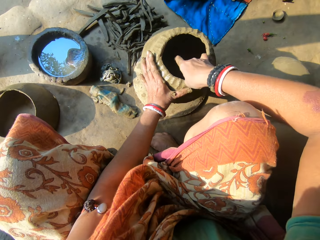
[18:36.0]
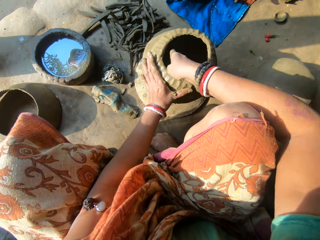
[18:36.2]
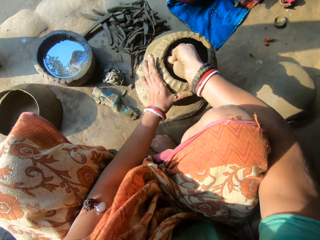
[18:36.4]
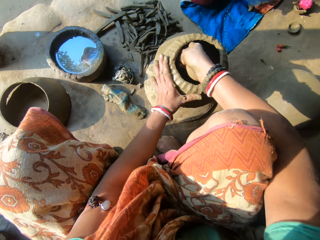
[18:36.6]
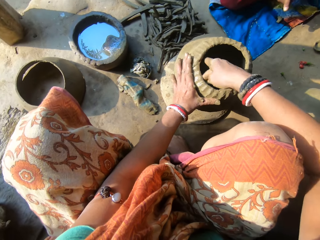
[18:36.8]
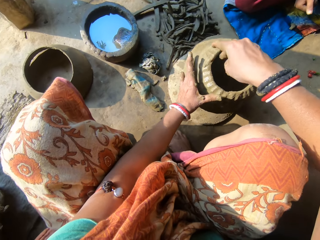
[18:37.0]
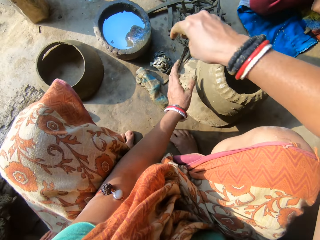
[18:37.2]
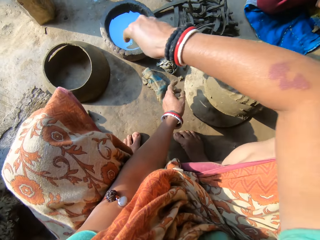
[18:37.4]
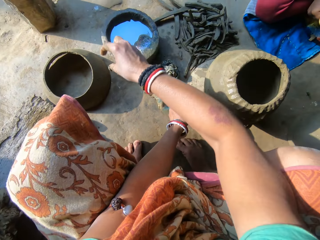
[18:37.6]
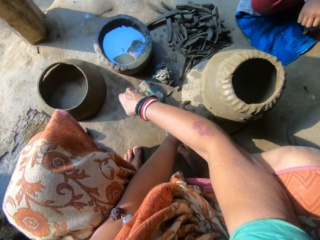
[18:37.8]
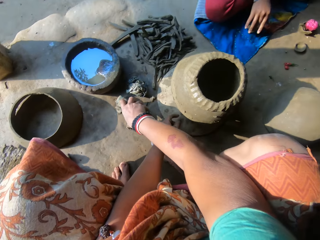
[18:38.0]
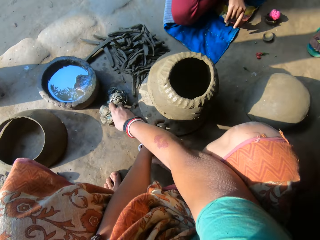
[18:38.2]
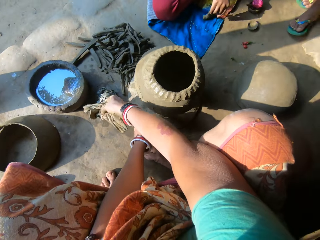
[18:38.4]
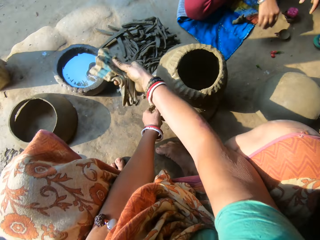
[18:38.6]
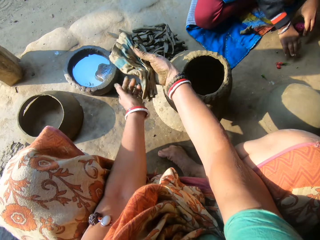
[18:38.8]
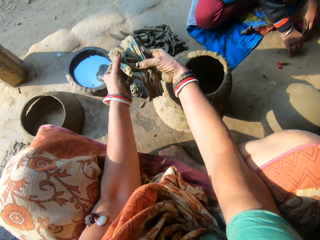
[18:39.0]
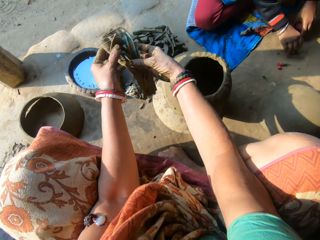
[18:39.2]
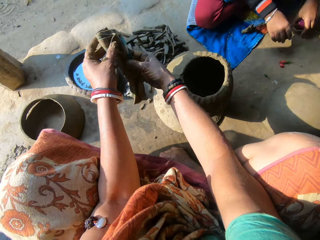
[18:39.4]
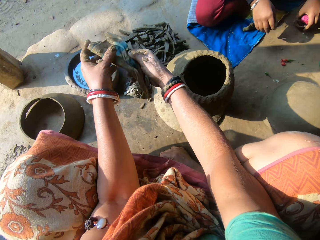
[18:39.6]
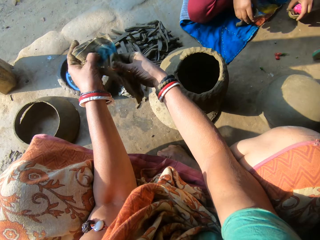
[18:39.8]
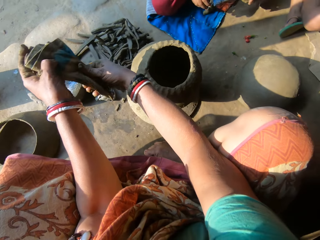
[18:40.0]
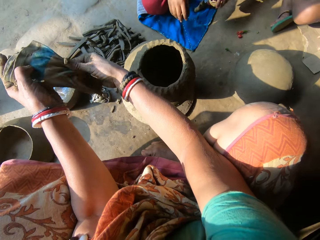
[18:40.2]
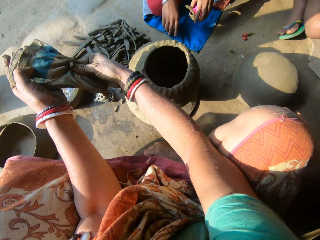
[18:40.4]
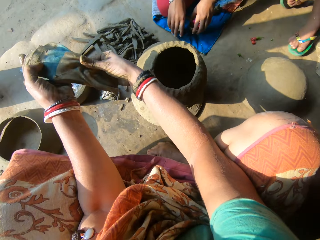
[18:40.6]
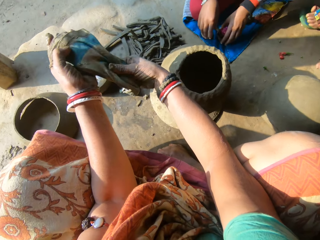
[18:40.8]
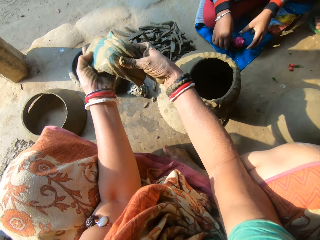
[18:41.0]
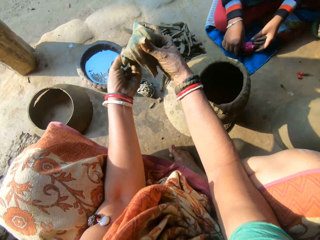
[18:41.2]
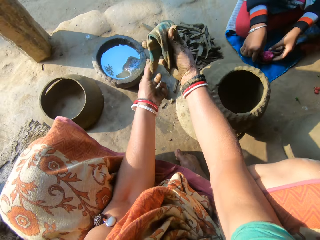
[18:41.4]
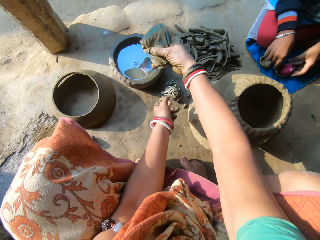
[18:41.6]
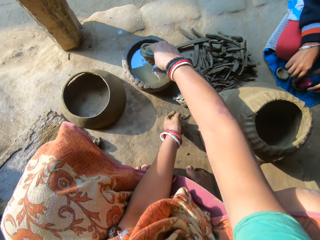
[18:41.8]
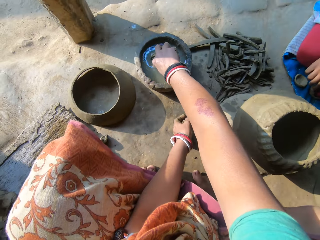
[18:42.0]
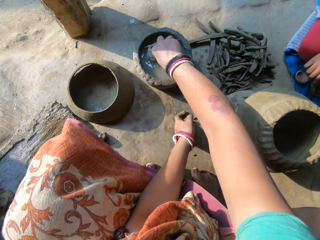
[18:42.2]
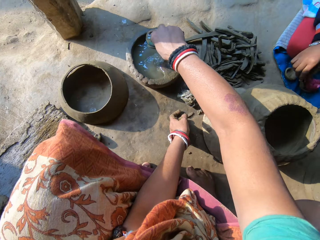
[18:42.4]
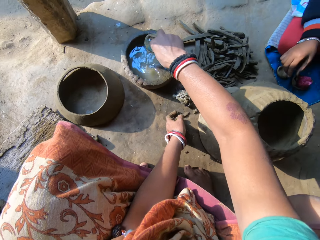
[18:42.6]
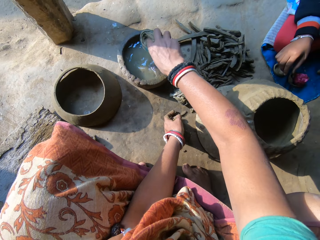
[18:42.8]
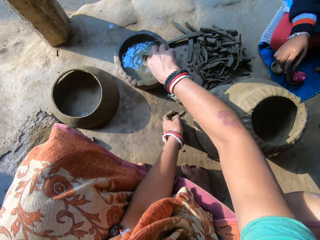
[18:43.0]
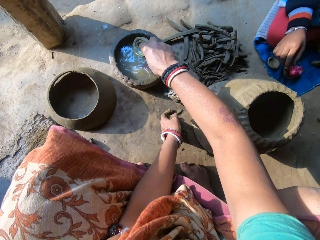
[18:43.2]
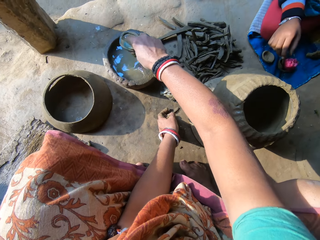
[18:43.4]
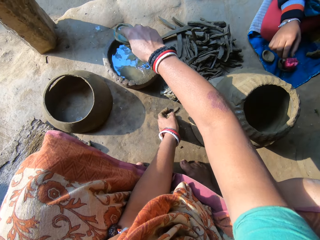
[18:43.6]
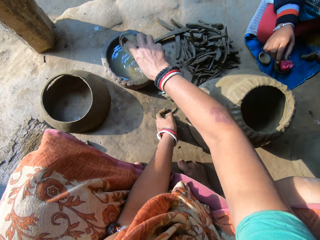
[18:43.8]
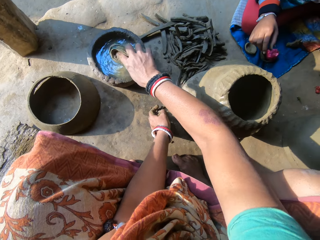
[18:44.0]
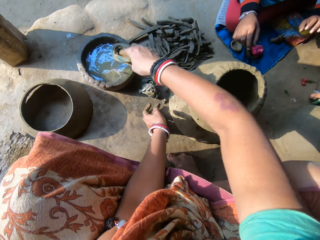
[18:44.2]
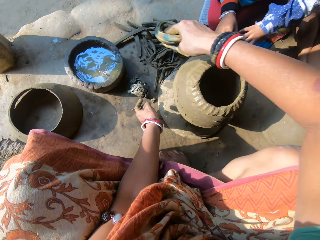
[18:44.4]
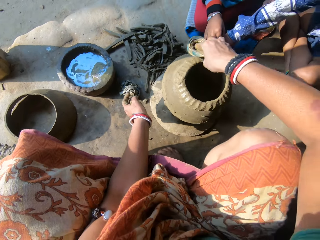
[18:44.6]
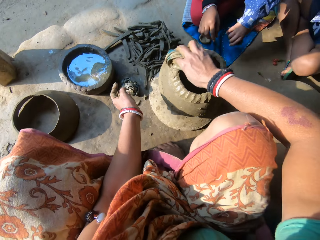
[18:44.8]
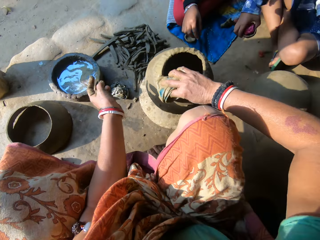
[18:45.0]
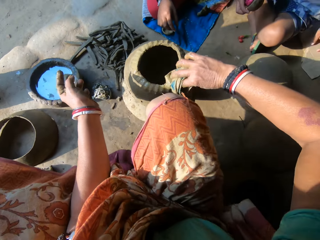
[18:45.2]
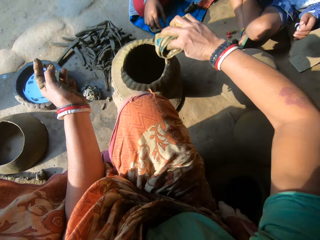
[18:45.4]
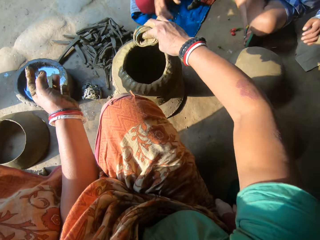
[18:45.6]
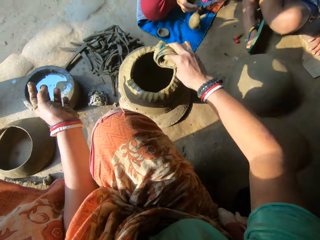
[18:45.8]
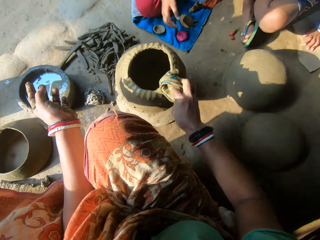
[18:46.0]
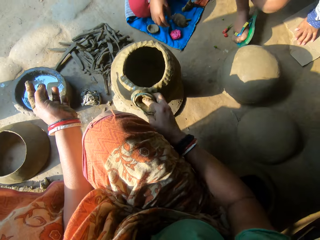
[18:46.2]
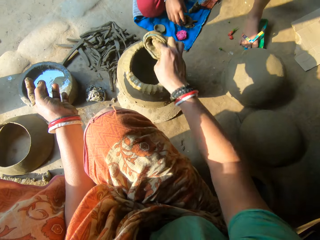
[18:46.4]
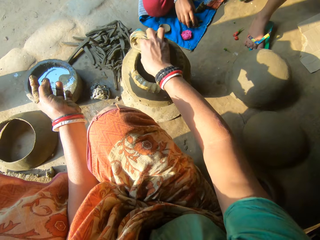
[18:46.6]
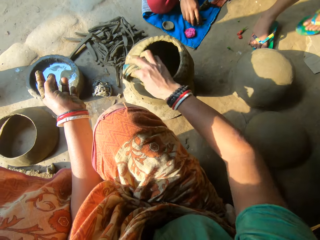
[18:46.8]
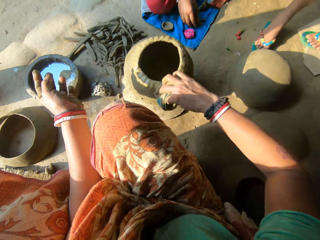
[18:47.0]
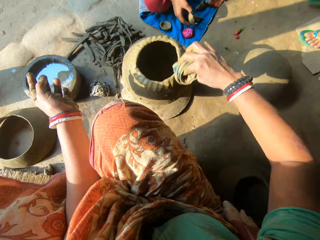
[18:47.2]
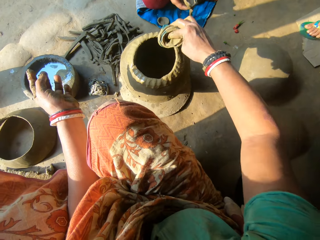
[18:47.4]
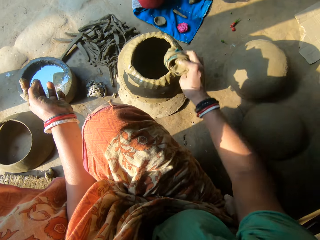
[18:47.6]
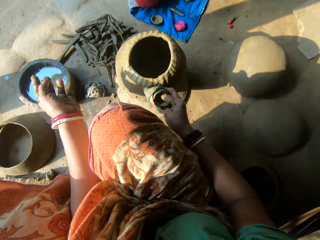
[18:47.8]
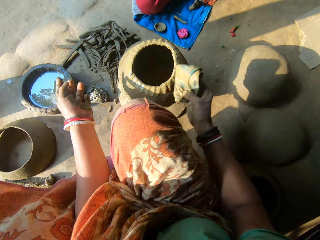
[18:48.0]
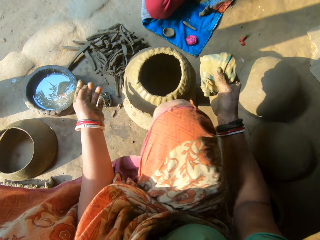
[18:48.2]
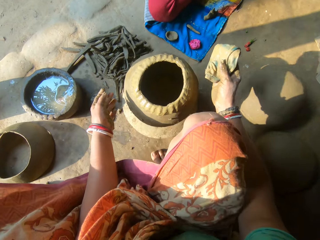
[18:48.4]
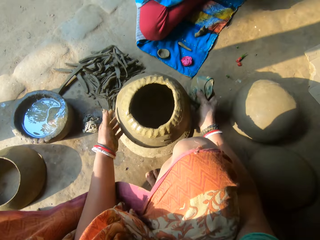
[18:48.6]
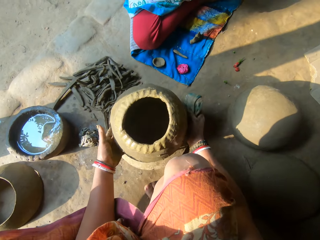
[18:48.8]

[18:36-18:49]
A person sits near another person. The other person drops the clay. The camera wearer picks up a rag or cloth from the floor with her right hand. The other person picks up the clay models. The camera wearer unfolds the cloth and wipes her finger with the cloth. The other person places the clay models on the floor. The camera wearer folds the cloth and dips the rag in a bowl of water with her right hand. The first person picks up the clay model. The camera wearer smoothens the clay pot with the cloth. She cleans the pot with the rag in her right hand. The first person walks at the verandah. The camera wearer interacts with a boy.

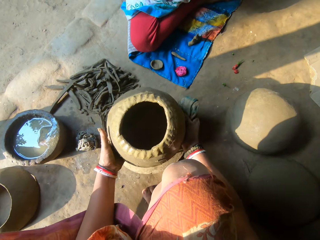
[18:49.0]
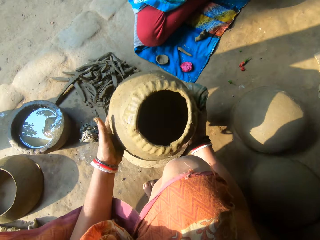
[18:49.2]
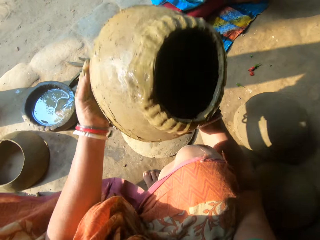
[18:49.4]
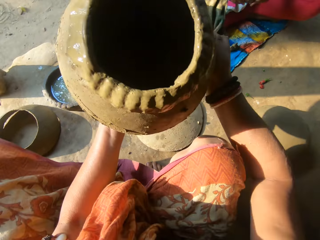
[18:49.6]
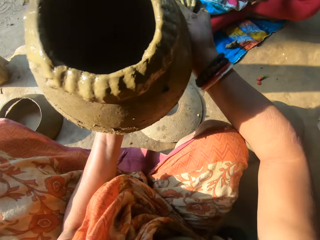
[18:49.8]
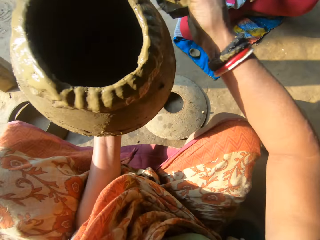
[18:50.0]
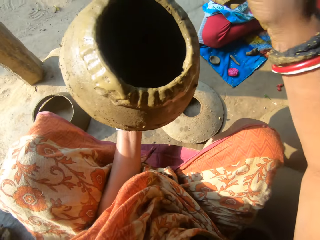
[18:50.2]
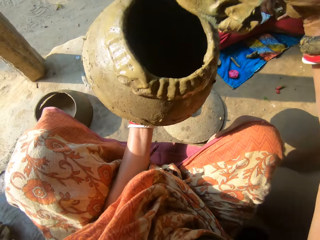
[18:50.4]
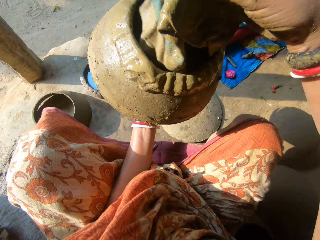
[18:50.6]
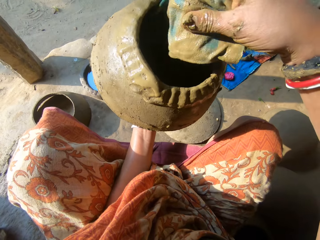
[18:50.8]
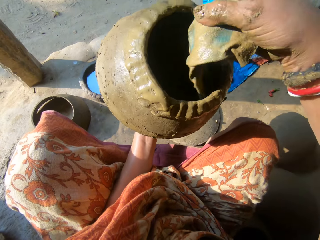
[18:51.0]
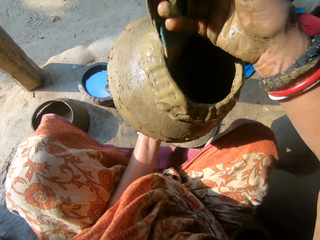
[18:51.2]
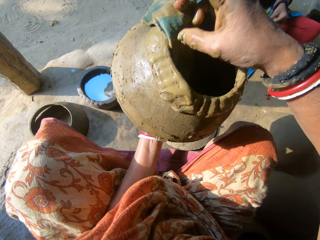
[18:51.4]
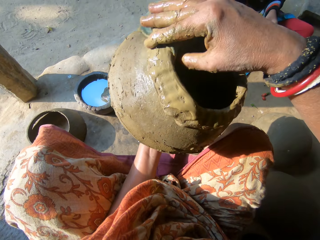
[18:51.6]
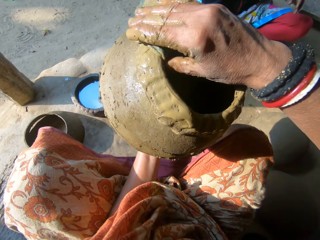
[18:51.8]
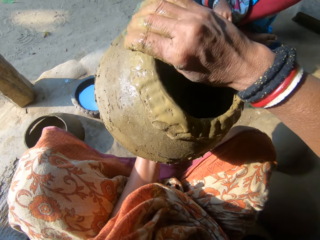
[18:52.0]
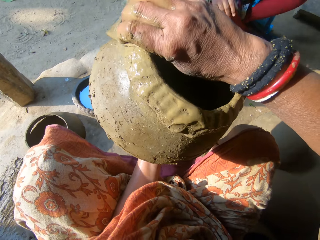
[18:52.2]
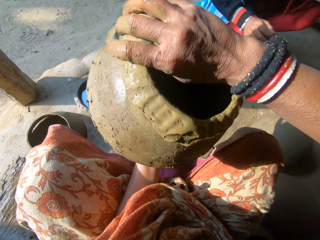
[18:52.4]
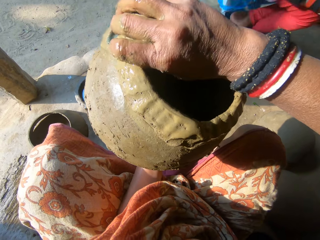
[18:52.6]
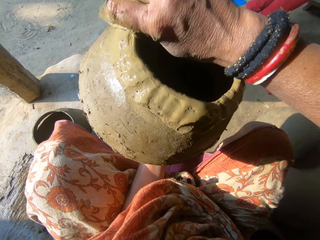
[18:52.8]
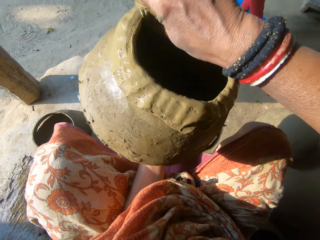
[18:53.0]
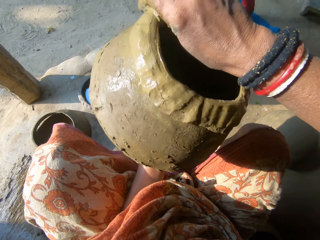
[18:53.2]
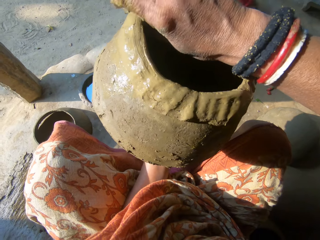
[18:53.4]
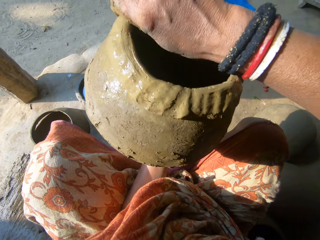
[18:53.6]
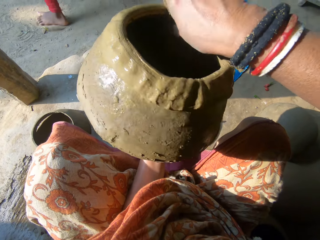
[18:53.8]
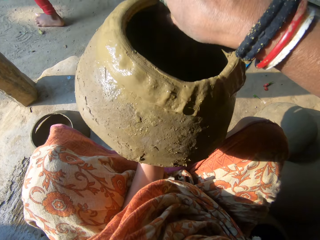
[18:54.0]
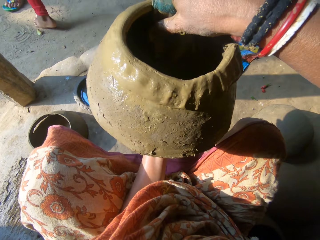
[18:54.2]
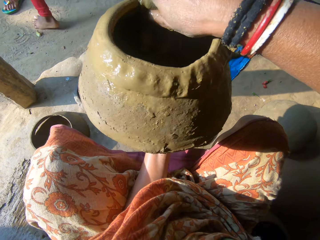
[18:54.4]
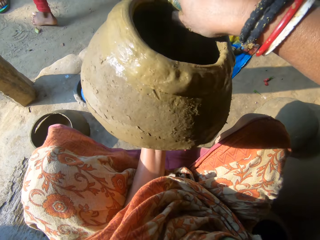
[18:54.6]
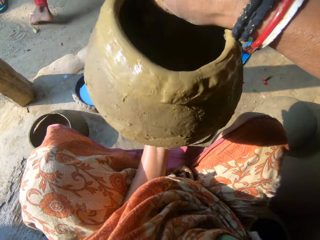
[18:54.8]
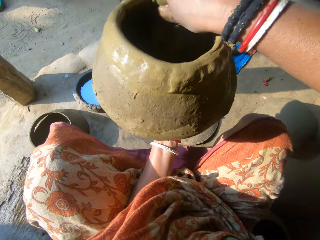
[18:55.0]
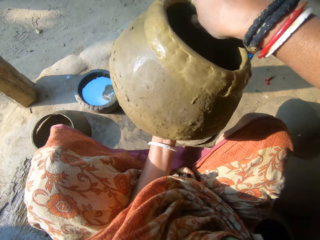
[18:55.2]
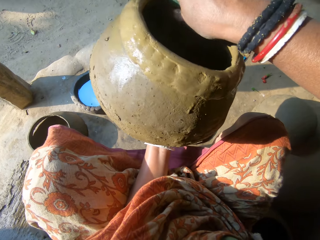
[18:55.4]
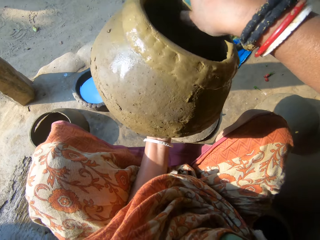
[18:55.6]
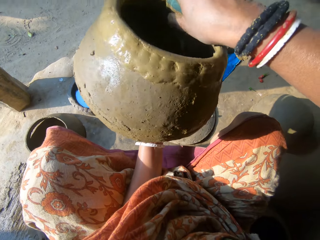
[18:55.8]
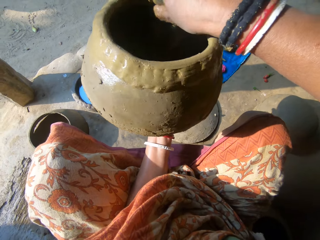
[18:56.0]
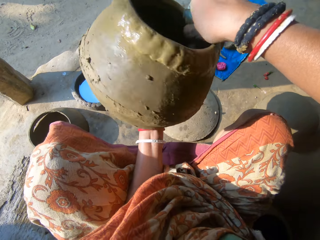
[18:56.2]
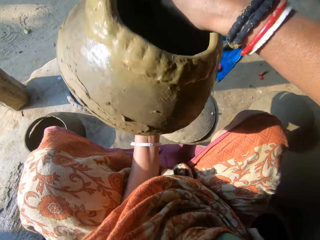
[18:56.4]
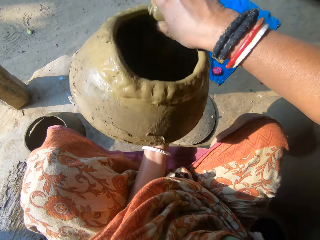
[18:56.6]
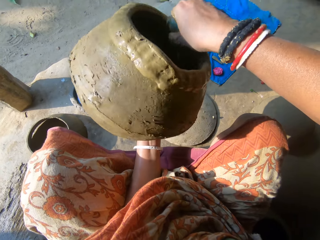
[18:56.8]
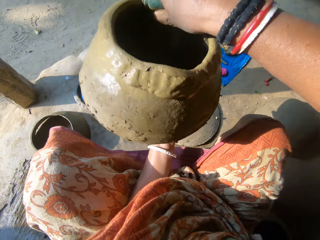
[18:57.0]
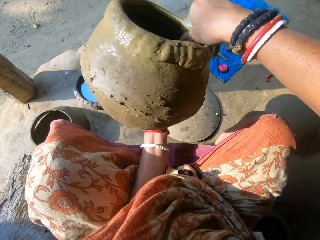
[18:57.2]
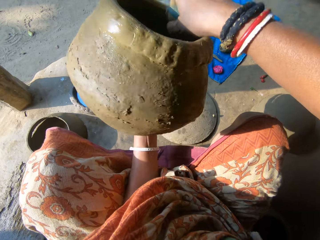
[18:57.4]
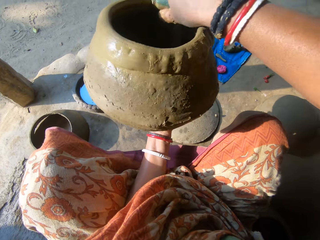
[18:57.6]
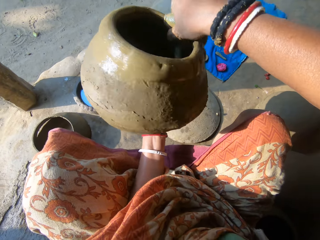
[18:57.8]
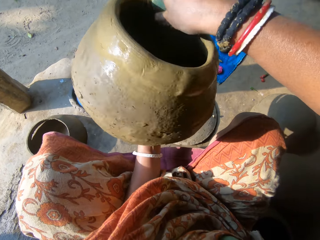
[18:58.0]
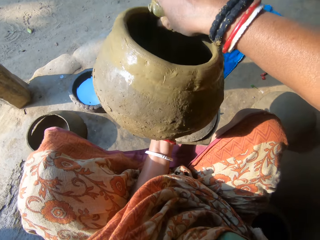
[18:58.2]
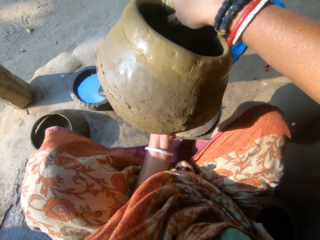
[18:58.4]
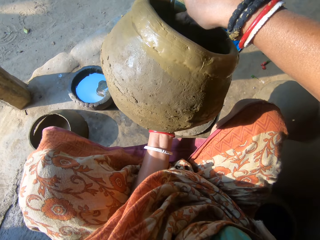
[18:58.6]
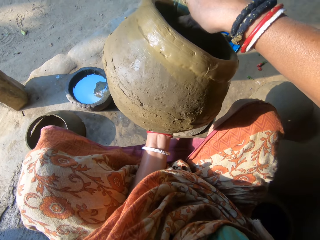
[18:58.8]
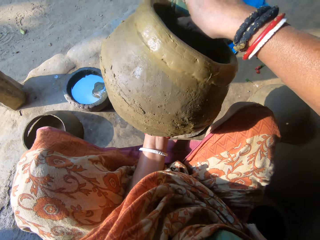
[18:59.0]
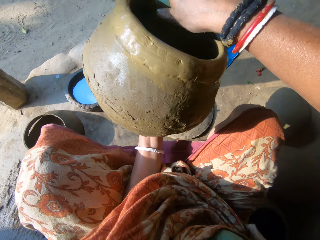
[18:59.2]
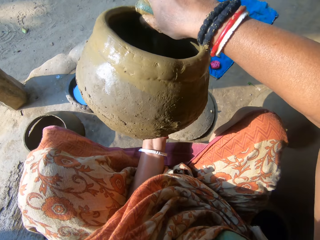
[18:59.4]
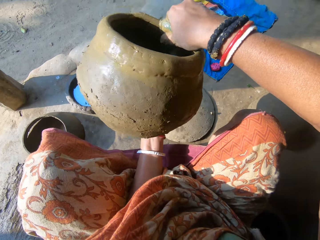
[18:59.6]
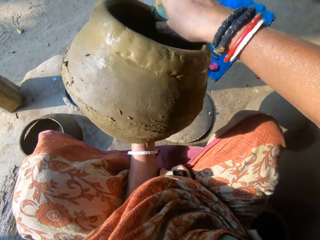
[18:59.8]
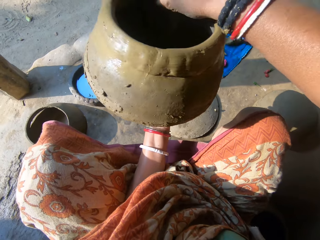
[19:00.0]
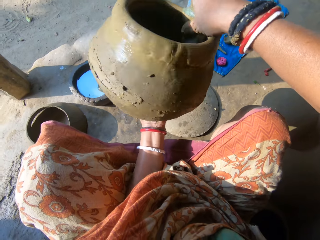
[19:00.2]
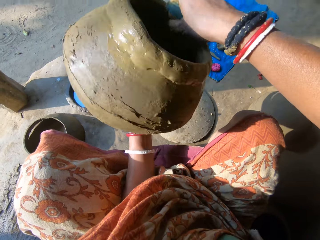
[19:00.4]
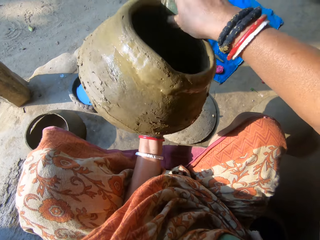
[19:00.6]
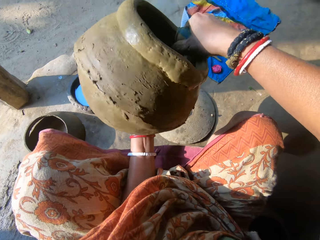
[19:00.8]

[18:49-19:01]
The camera wearer picks up the clay pot with both hands. She unfolds the cloth, places the cloth on the clay pot and moulds the clay pot with the cloth. A person walks towards another person. The camera wearer cleans the pot in her left hand with the rag in her right hand. The other person stands at the verandah.
